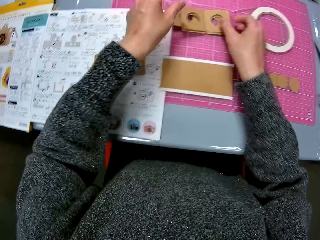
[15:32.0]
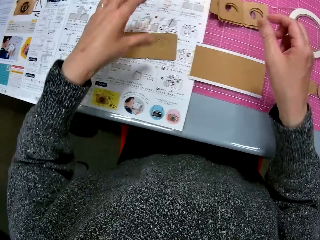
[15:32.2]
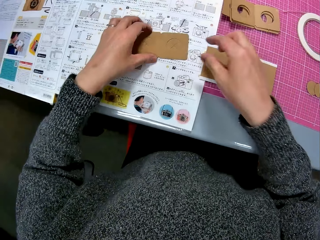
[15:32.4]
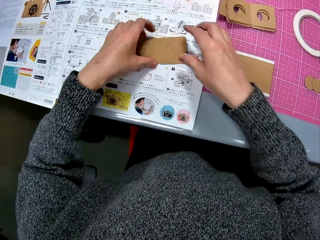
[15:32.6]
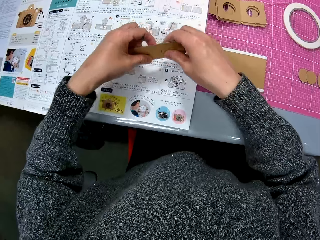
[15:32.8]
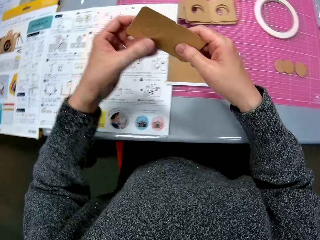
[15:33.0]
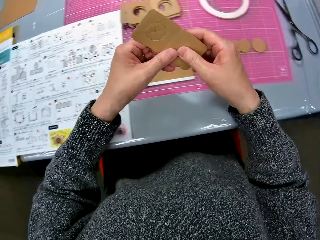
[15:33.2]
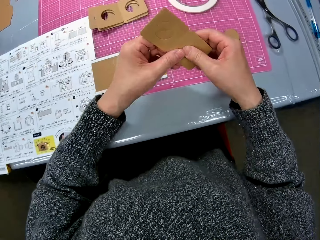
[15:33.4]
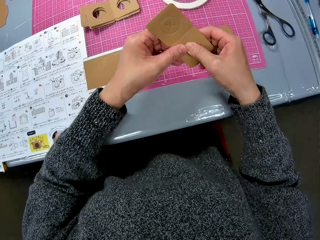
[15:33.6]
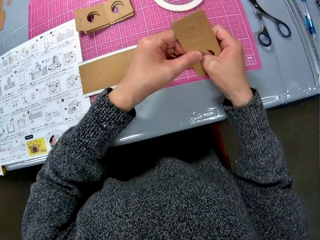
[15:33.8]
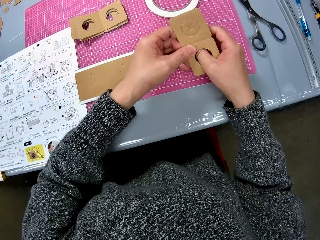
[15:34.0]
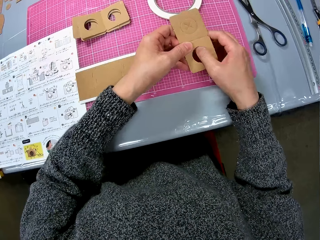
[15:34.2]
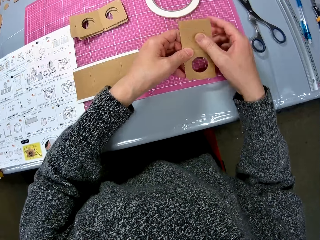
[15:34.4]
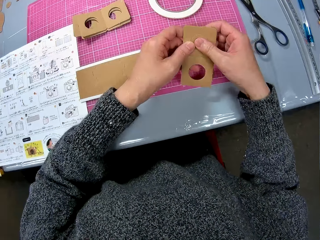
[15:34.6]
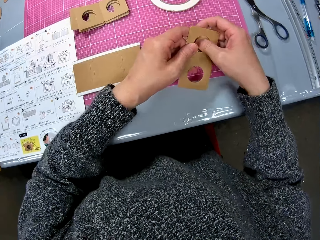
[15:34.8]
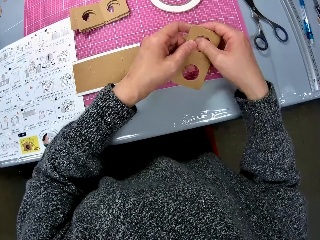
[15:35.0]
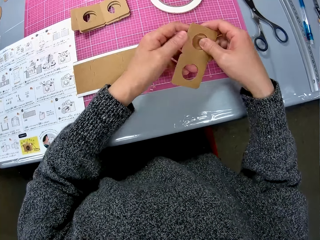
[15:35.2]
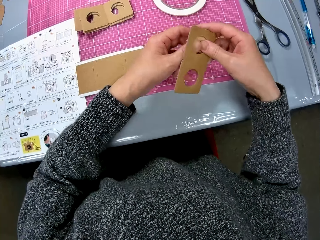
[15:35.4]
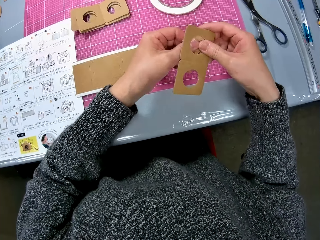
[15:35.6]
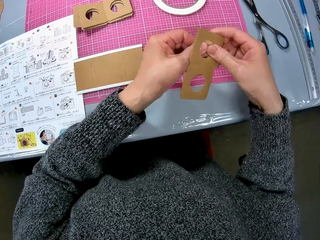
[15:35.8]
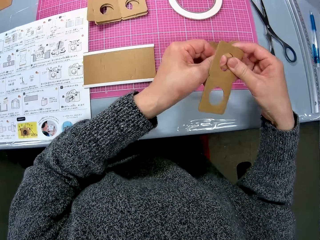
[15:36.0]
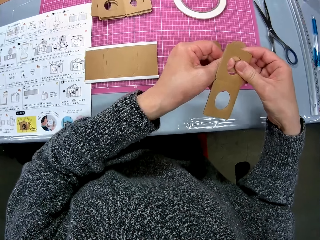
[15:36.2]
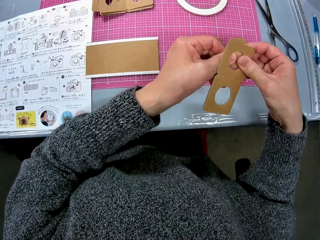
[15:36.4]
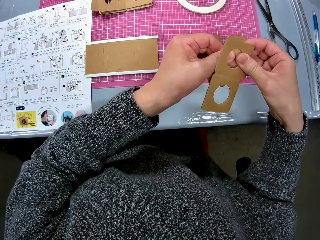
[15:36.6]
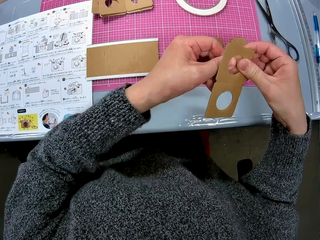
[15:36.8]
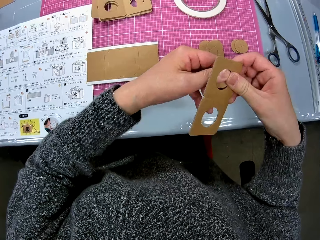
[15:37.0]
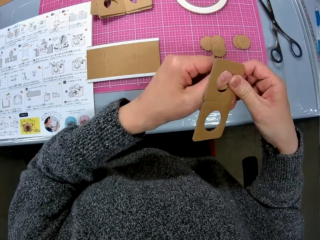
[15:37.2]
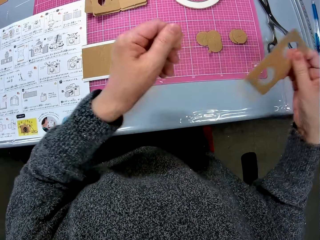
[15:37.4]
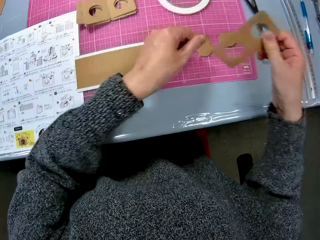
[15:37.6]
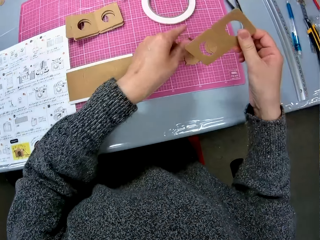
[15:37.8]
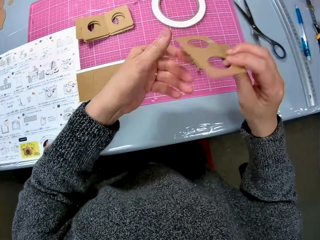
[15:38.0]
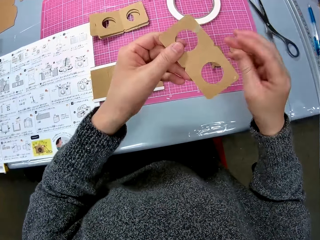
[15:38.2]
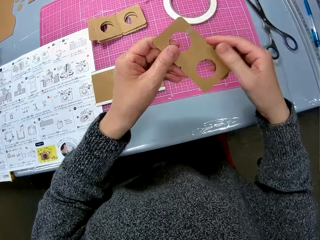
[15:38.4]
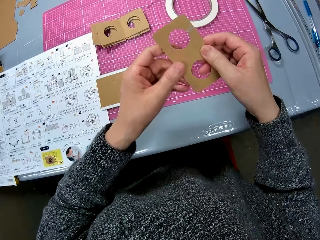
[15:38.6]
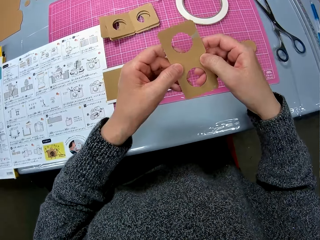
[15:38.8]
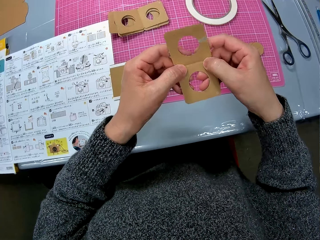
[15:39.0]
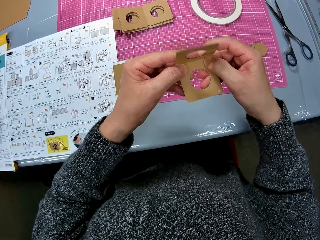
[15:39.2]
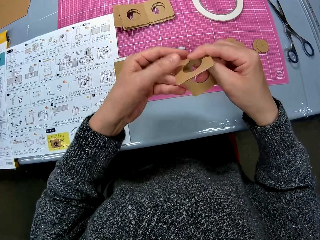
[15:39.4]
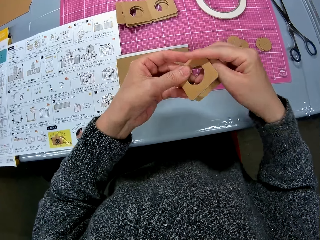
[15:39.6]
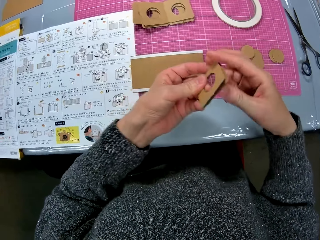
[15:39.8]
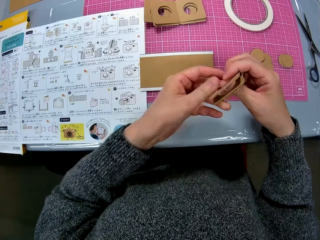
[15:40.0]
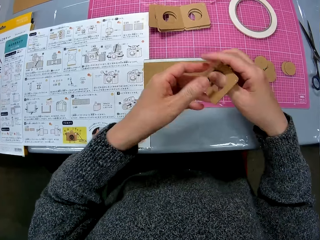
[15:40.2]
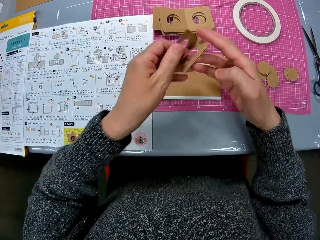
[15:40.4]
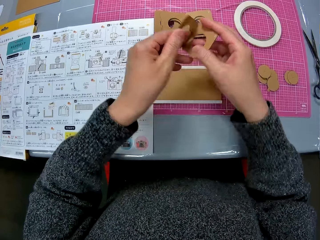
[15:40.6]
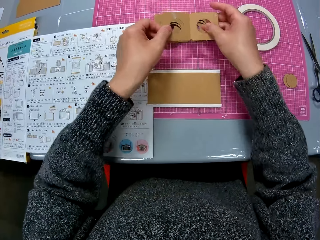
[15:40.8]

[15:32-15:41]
The camera wearer moves her hand forwards. She drops the cardboard on the other cardboard piece on the table. She moves her hand towards the manual. She holds the piece with her hand. She picks up the third cardboard from the cardboards on the manual with her hands. She presses on the piece with her hand. She cuts out a piece of cardboard from the cardboard in her hands. She pulls on the piece with her hand. She moves her hand towards the cutting mat or sheet. She drops the cut-out piece of cardboard on the sheet. She moves her hand towards the piece, turns the piece, and holds the piece with both her hands. She folds the cardboard in her hands. She unfolds the piece.

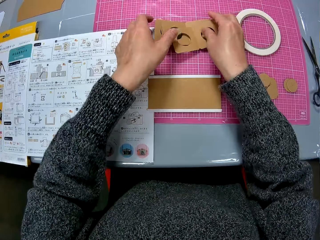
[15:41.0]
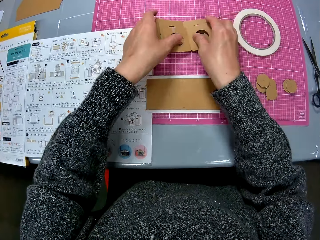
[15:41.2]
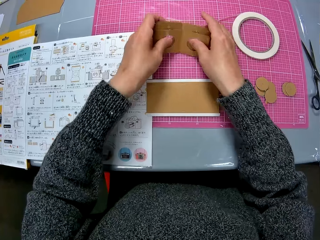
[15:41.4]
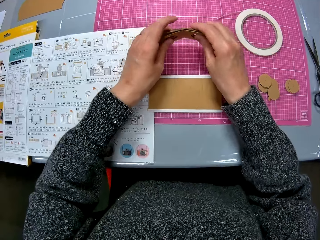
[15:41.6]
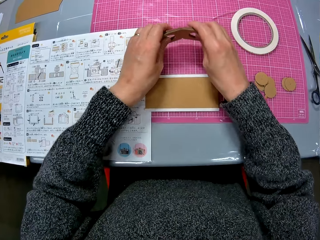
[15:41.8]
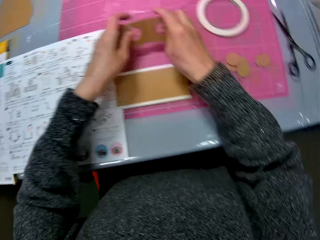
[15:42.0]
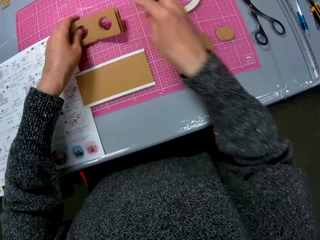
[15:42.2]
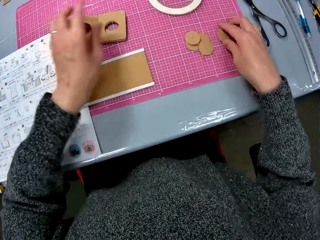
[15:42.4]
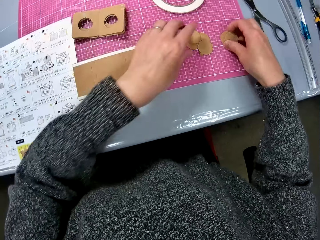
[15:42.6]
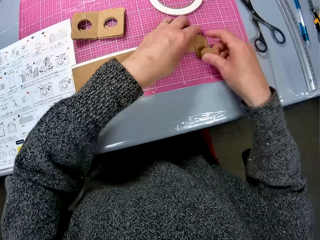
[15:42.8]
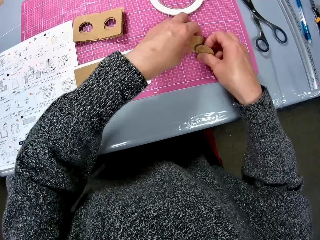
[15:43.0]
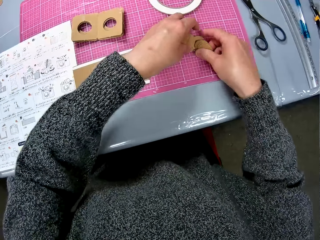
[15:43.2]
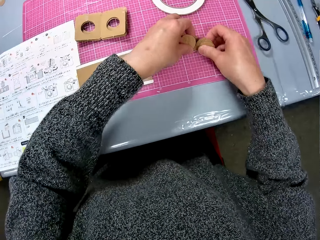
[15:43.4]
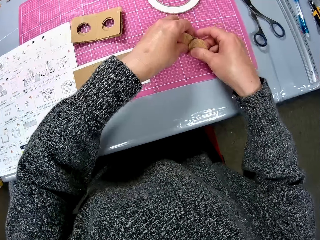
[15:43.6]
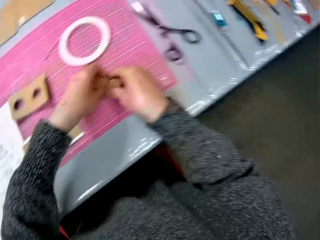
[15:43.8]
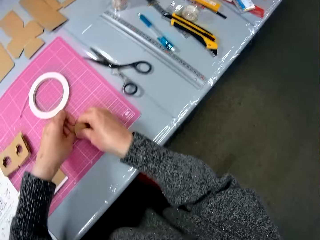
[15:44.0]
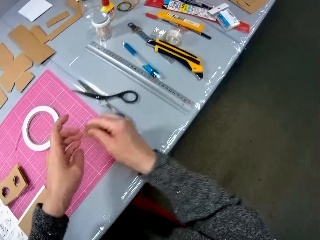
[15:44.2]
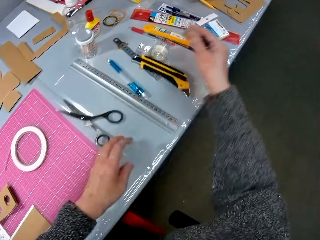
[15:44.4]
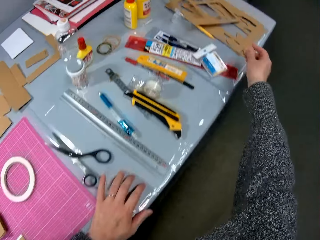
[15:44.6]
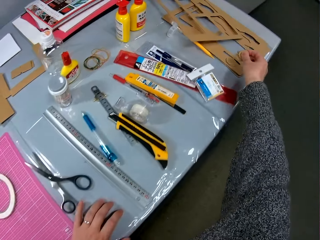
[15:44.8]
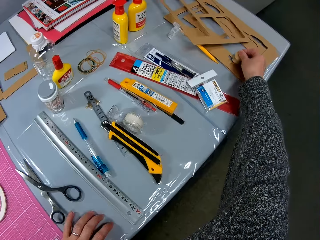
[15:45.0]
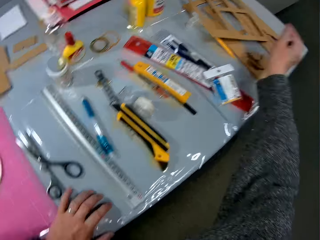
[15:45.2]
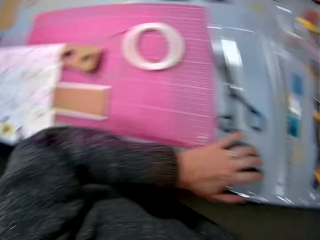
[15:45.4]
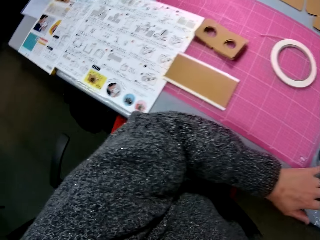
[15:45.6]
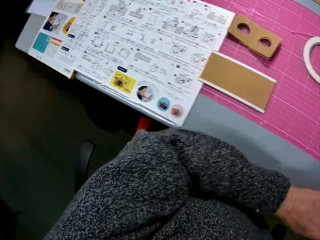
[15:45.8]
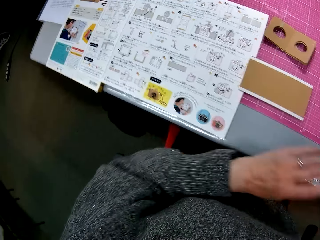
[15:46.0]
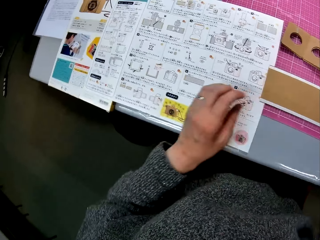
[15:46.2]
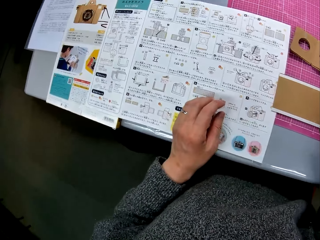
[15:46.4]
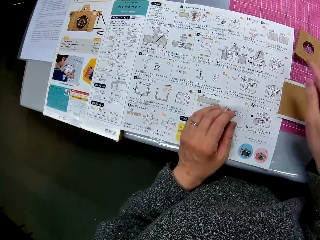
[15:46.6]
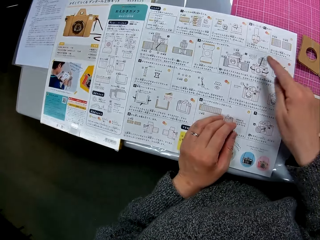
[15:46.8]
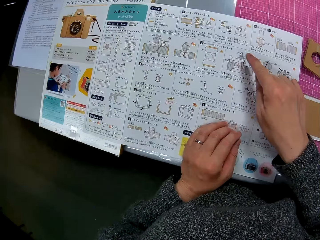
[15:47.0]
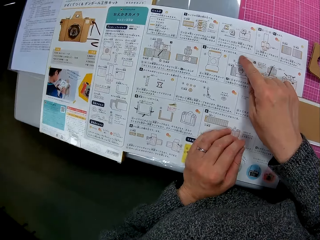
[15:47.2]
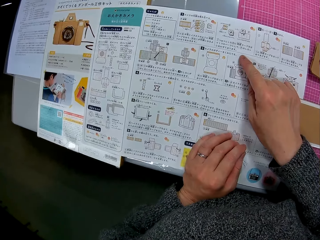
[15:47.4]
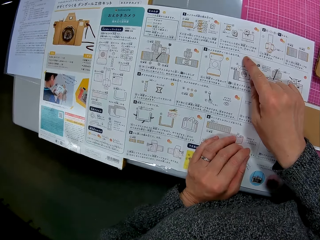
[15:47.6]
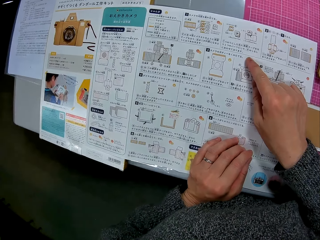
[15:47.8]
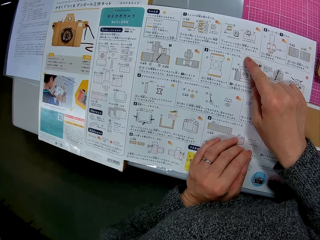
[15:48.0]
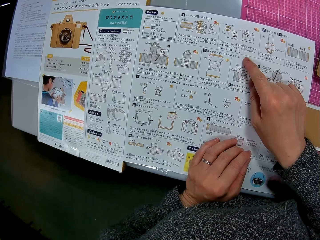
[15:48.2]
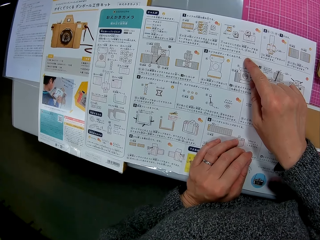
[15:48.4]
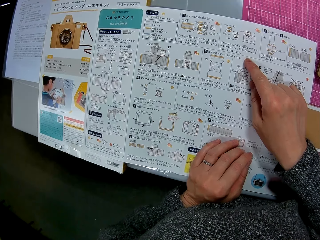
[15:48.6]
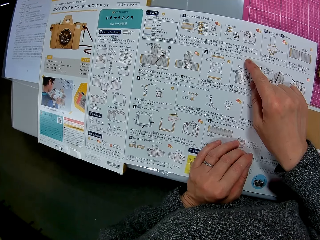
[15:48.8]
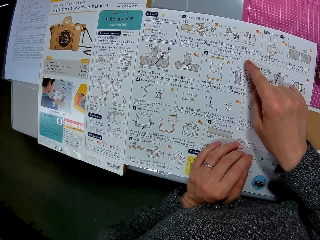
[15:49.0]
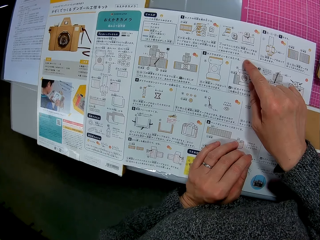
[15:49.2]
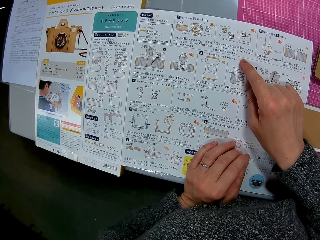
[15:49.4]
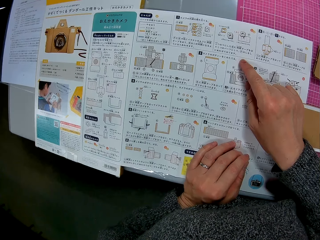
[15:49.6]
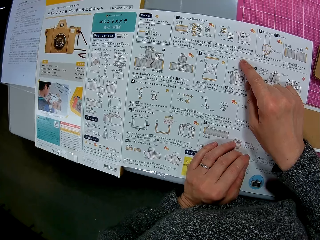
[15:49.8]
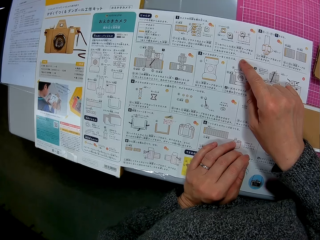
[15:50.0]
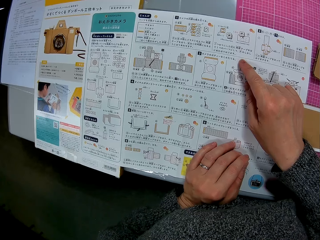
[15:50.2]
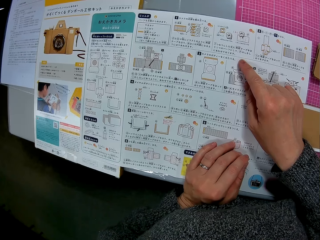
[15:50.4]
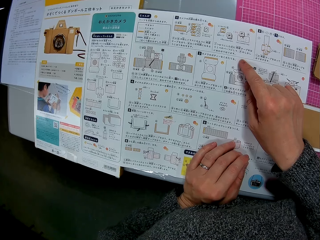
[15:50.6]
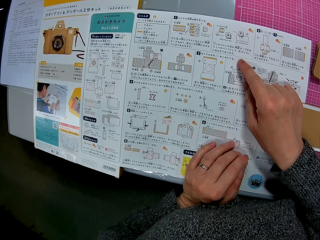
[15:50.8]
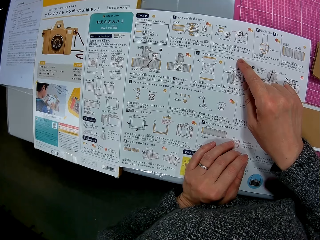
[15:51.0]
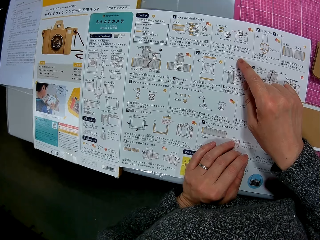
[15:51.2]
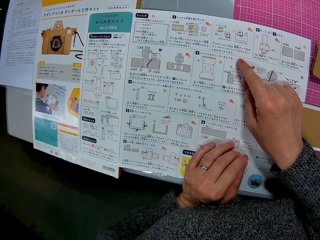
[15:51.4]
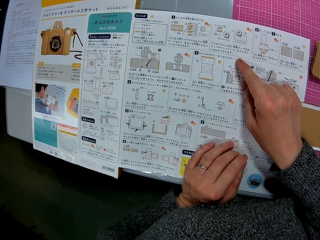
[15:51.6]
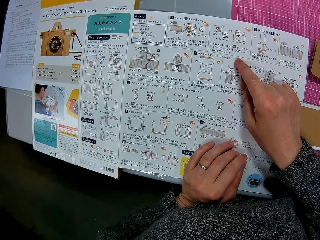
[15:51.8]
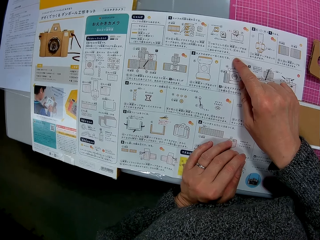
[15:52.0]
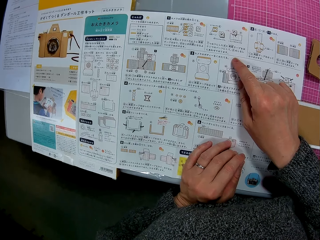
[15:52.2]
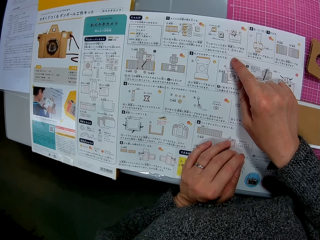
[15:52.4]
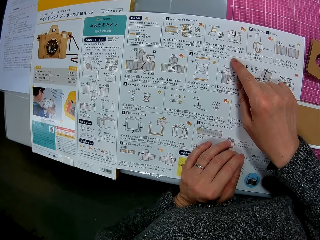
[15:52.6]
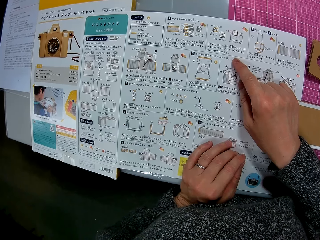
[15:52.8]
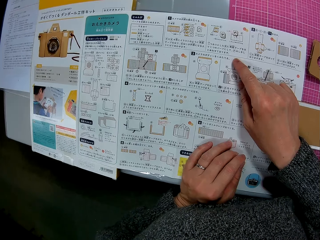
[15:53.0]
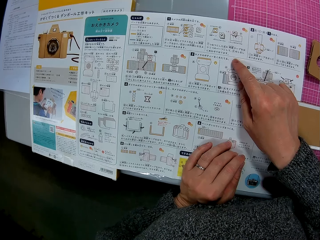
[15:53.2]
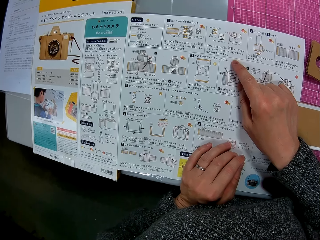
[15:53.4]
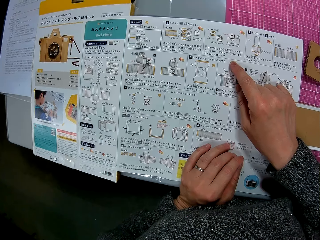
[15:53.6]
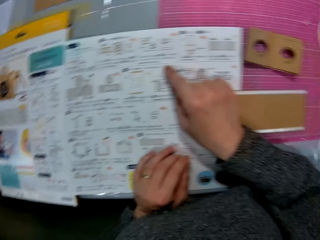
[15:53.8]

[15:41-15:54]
The camera wearer moves her hand forwards. She drops the cardboard on top of the other piece on the table. She picks up the pieces with her hands. She hits the pieces on the cutting mat or sheet. She places the pieces on the cutting mat. She moves her hand towards her. She holds the piece of cardboard with her hand. She moves her hand towards the cardboard pieces on the table. She picks up the cut-out pieces of cardboard from the sheet with her hands. She moves her hand backwards. She drops the cut-out pieces of cardboard on the other cardboard pieces on the table. She moves her hand towards her and moves her hand towards the manual. She places her hand on the manual and places her finger on the manual. She goes through the manual on the table. She stares at the manual.
